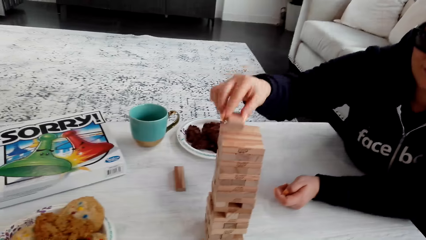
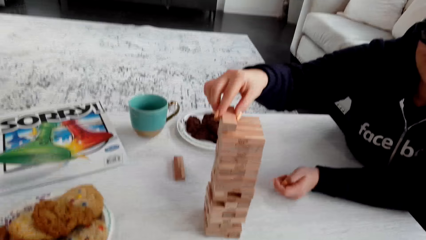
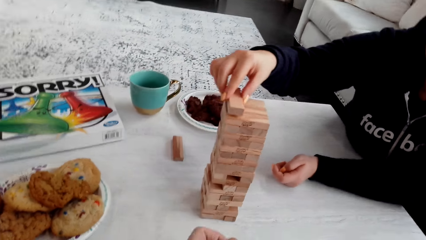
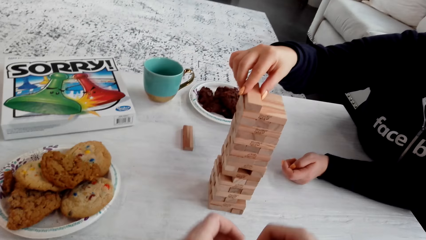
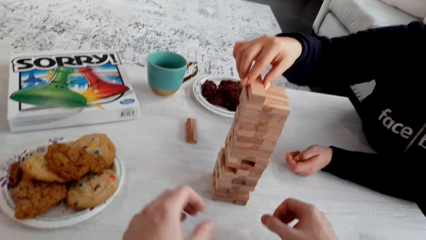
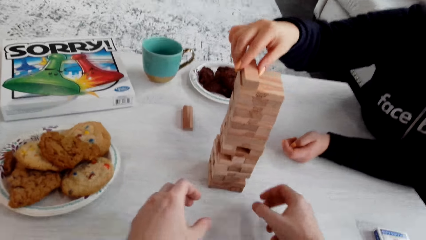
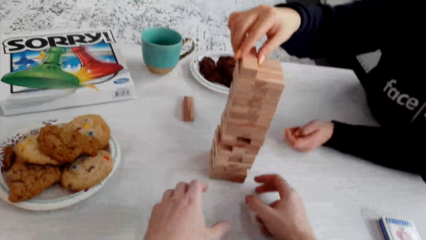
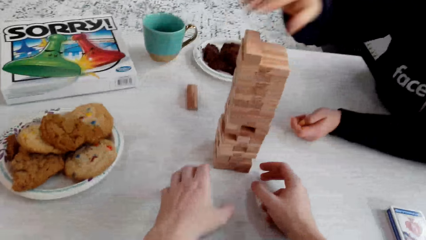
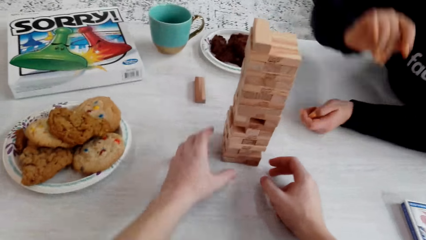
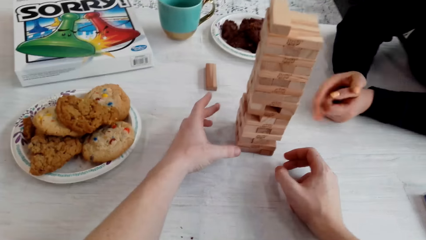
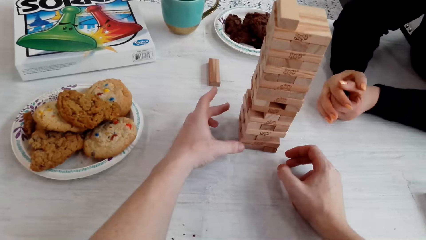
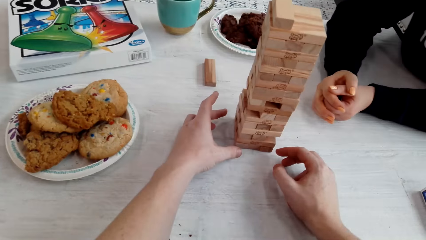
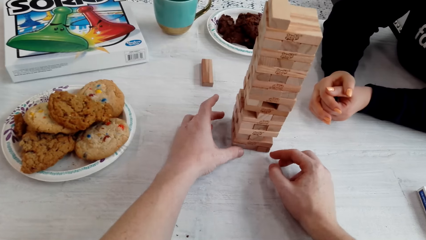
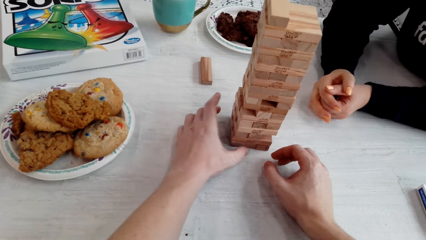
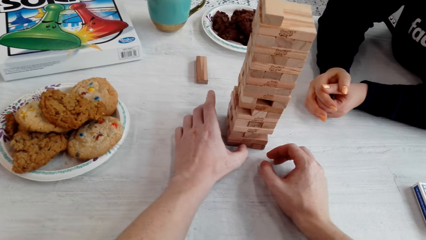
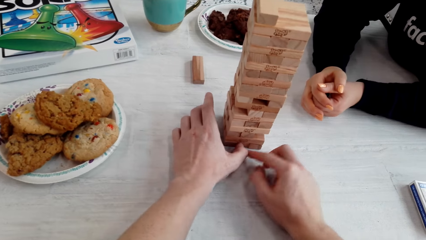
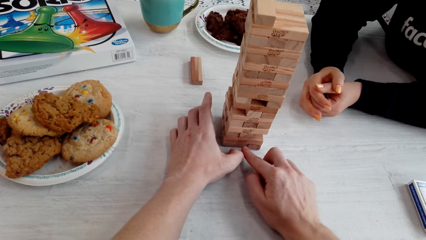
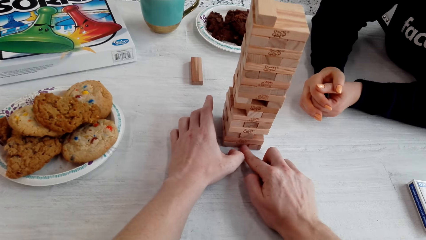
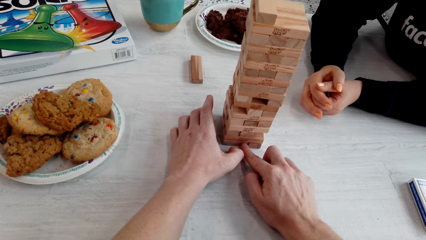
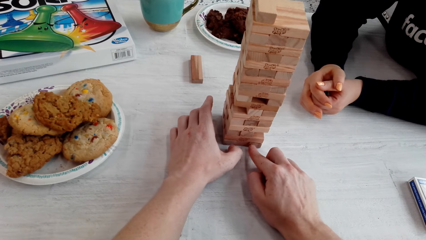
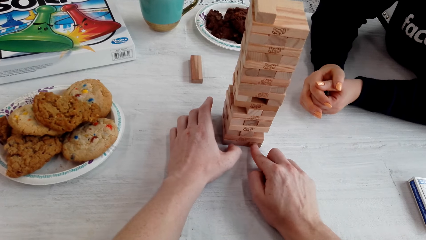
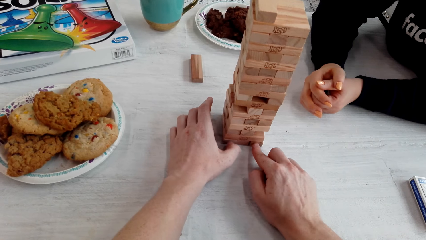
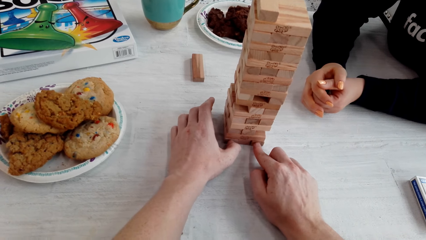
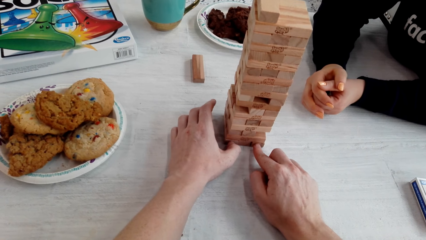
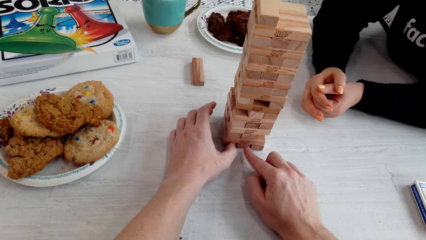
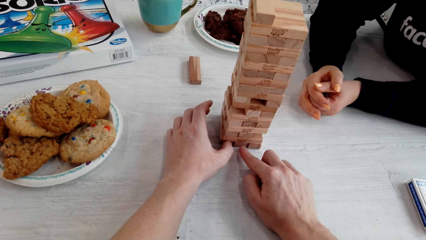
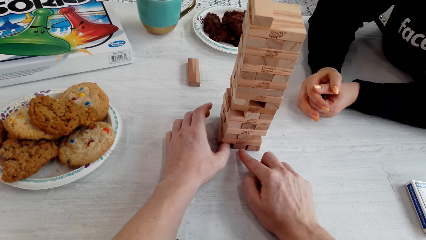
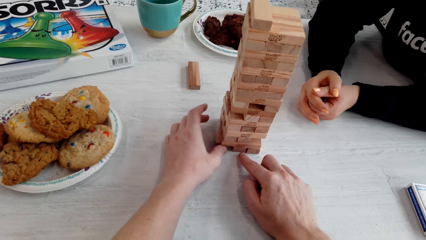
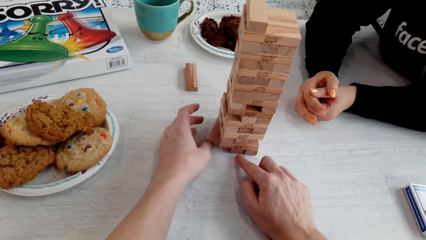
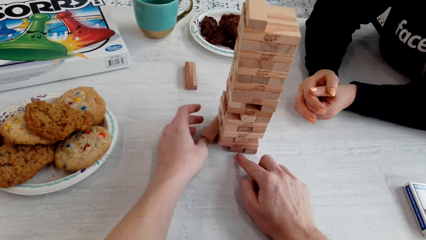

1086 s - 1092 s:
A woman puts the jenga wooden piece on the top of the jenga with the right hand. The camera wearer removes the wooden jenga piece with the left hand. They touch the jenga wooden piece with the right hand finger. They talk to the woman.

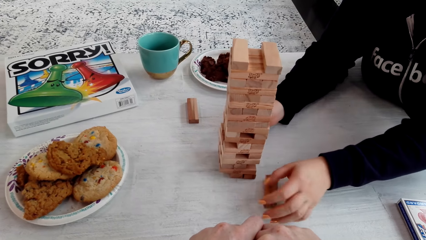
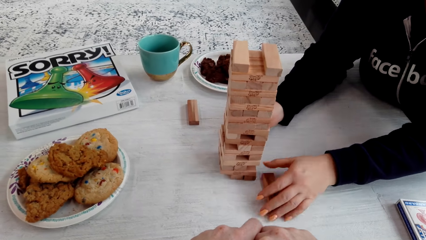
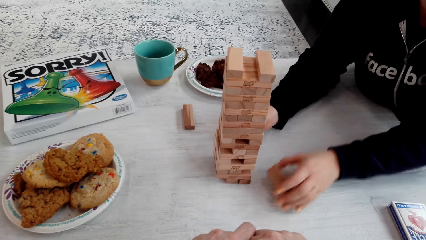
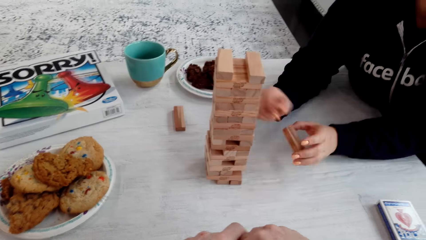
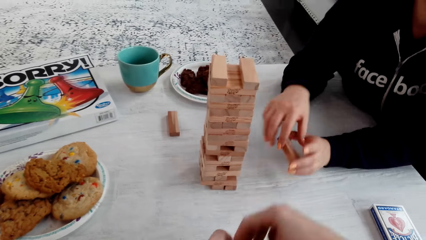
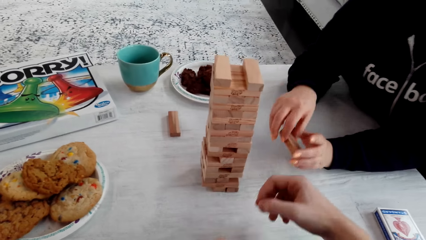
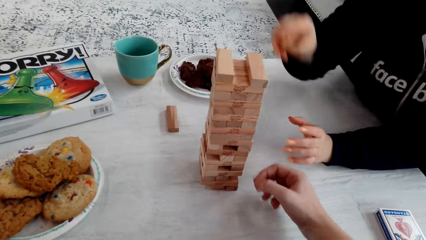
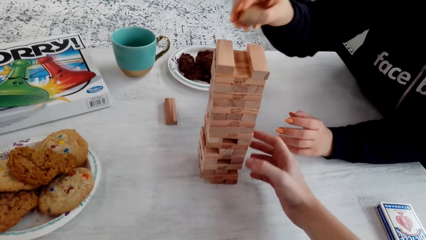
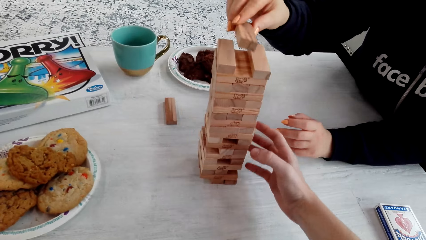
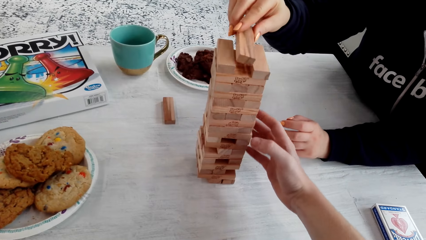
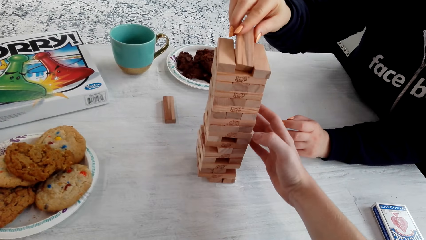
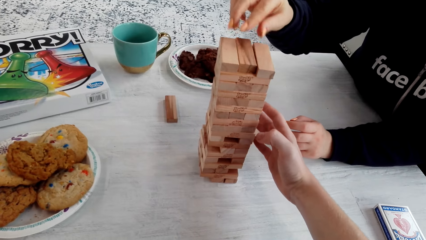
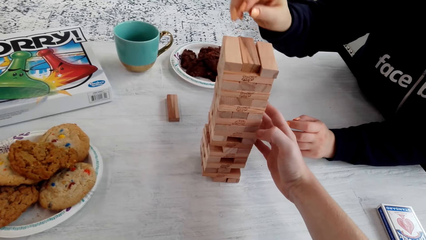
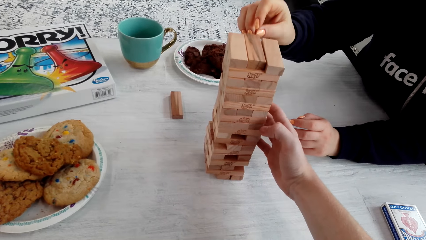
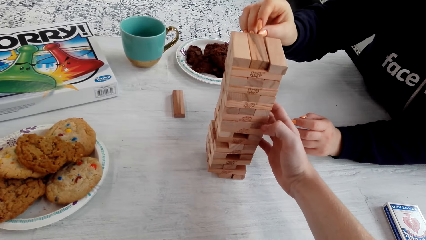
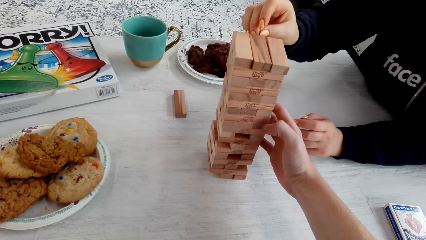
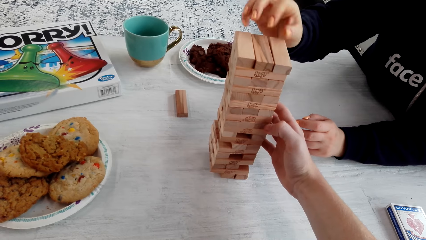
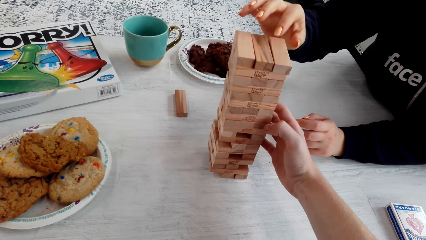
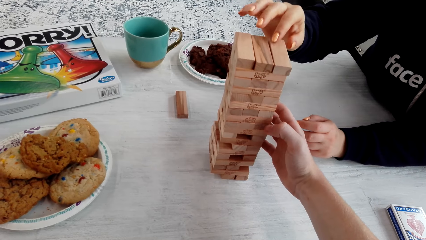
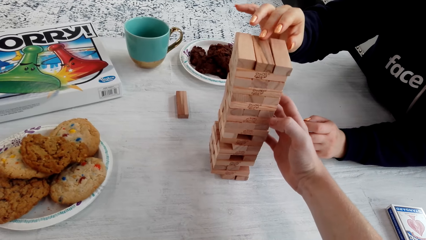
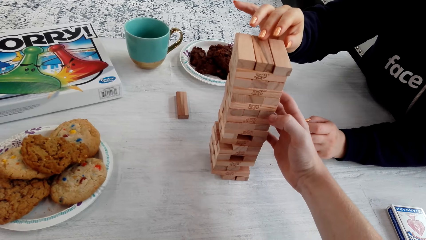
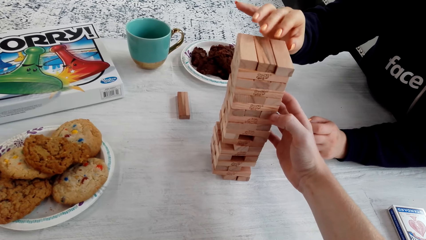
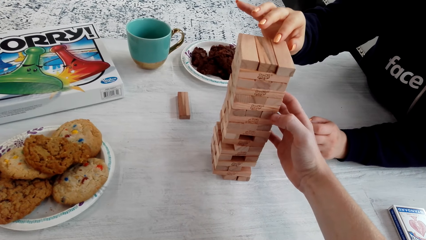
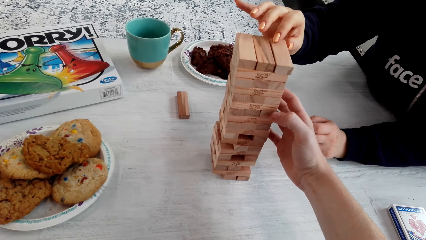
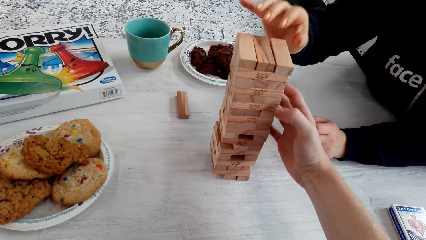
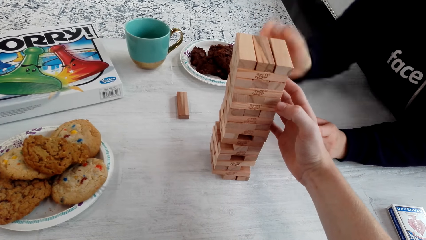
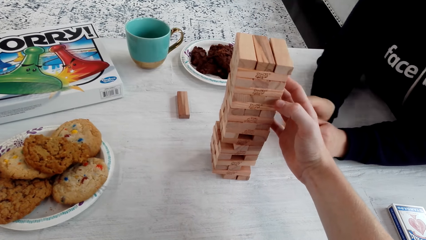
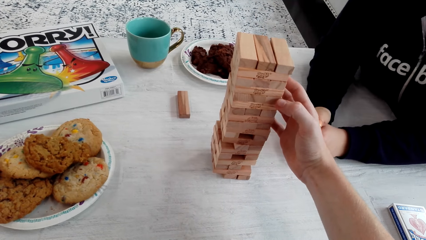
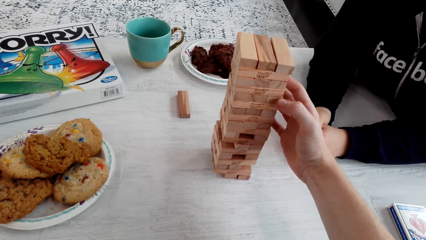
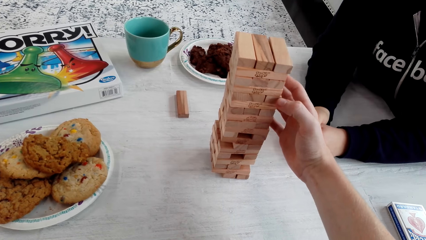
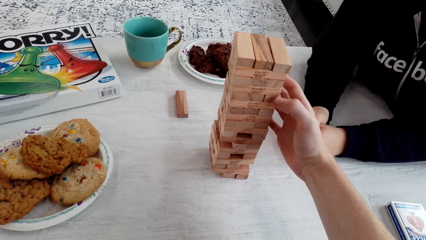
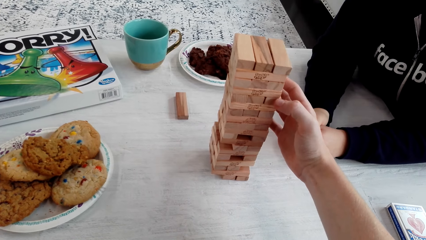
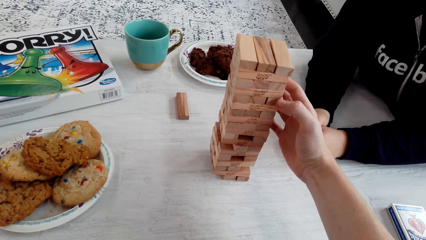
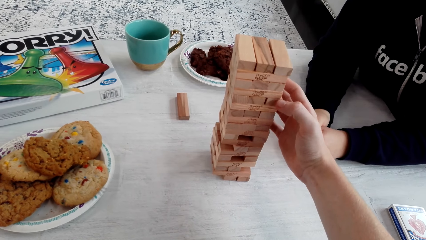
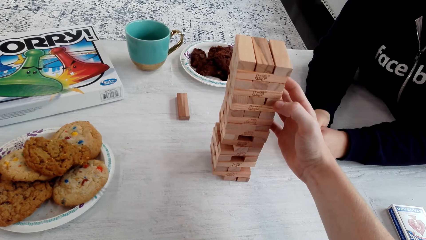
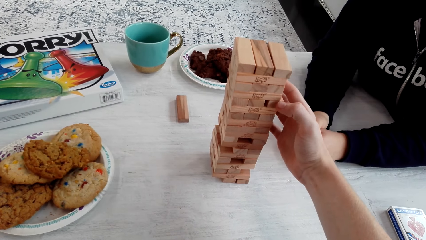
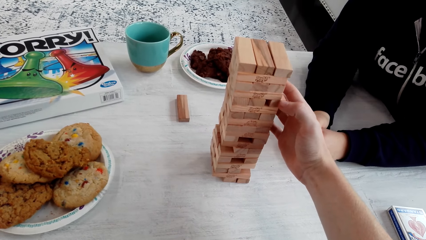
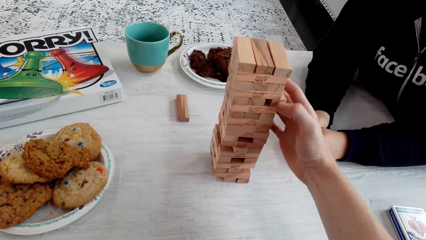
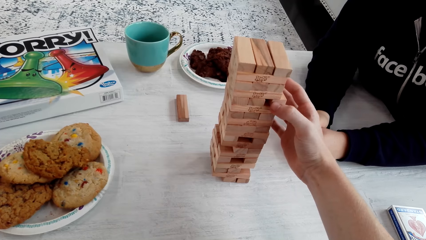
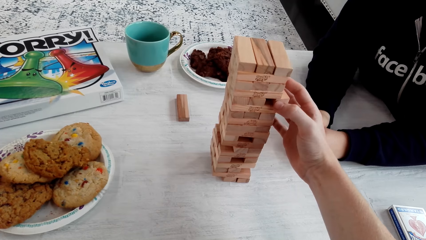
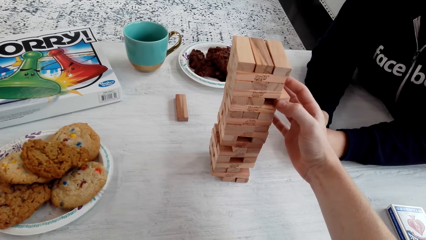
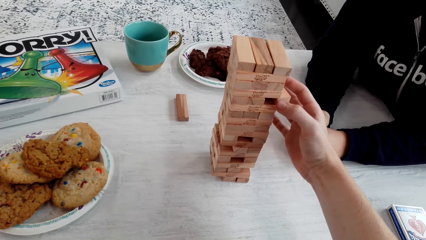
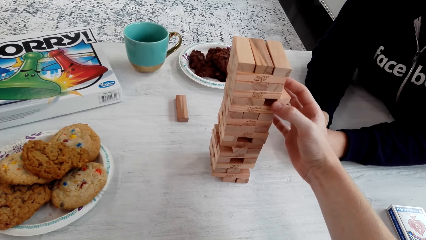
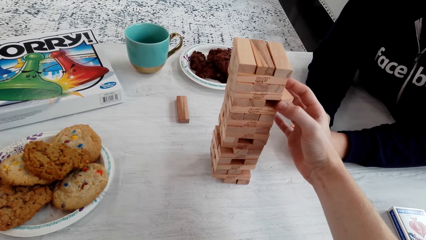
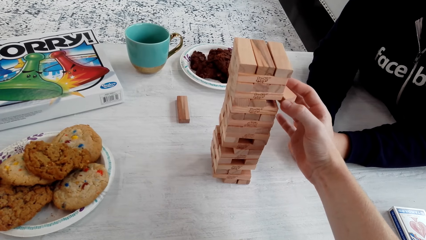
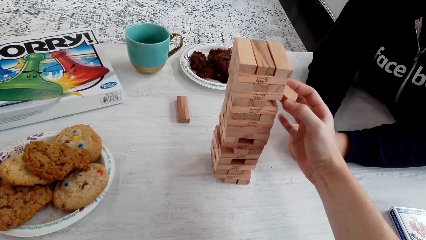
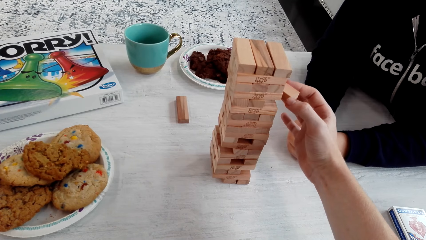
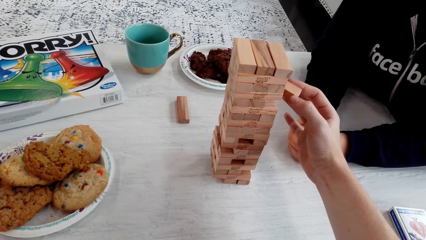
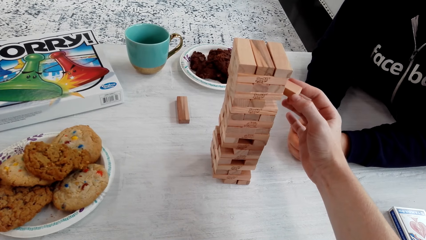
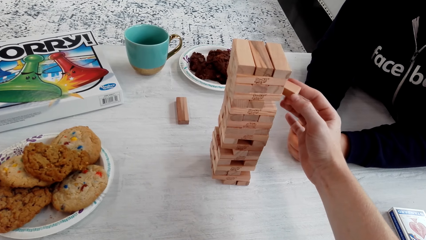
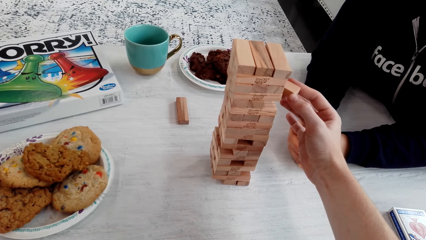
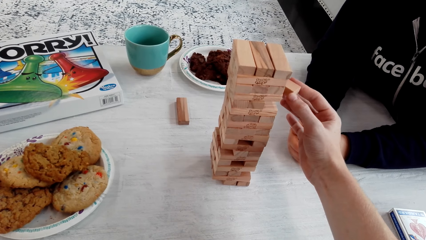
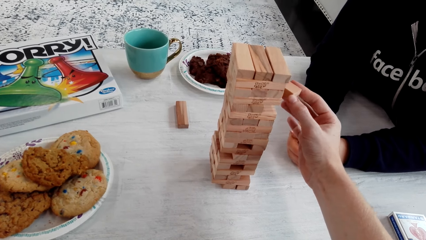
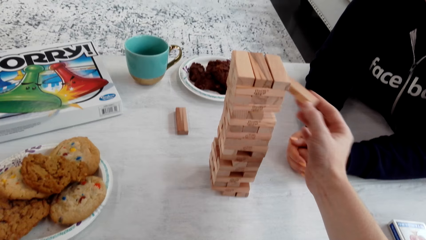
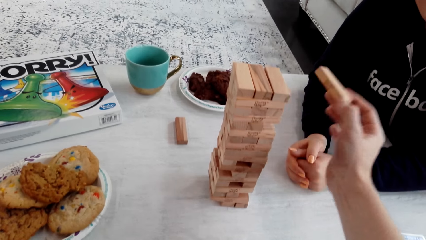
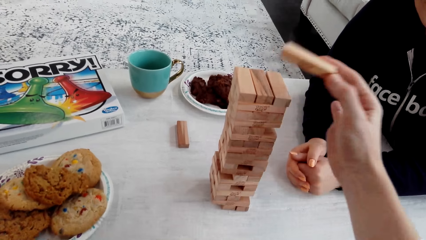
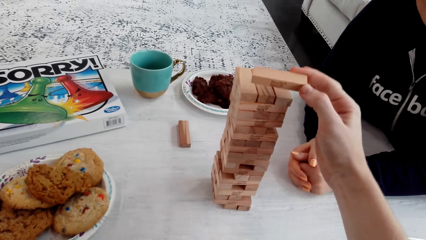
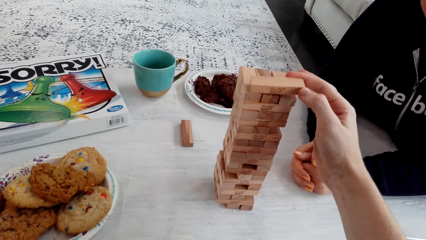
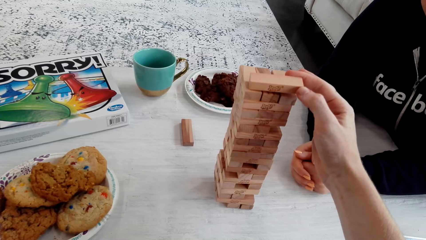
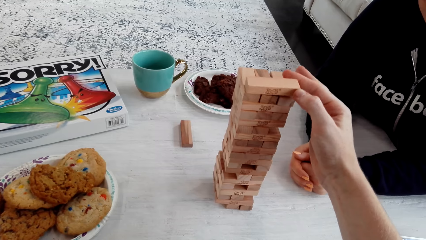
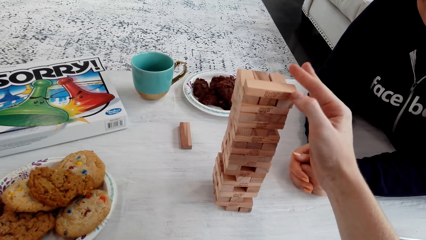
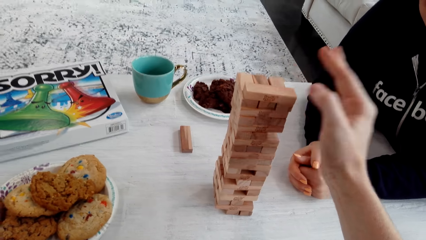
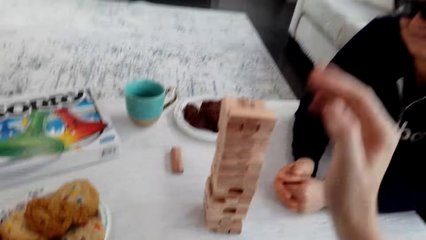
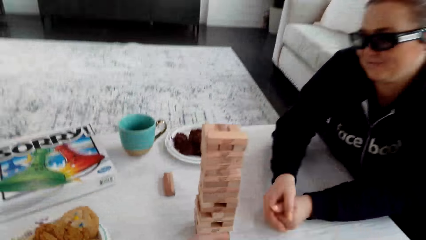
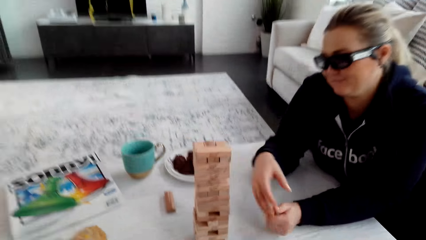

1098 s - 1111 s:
A woman holds the wooden jenga piece with both her hands. The woman puts the wooden jenga piece on the top of the jenga with her right hand. The camera wearer removes the wooden jenga piece of the blocks with his right hand. He removes the wooden jenga piece with his right hand again. The woman laughs. The camera wearer talks to the woman. He puts the wooden jenga piece on the top of the jenga with his right hand.
